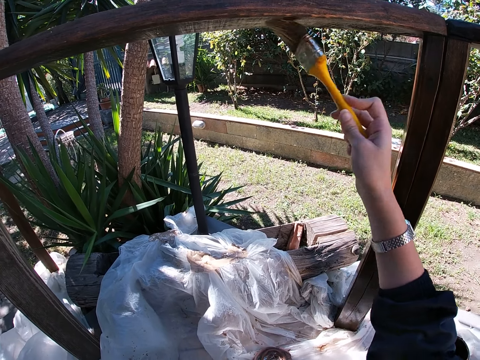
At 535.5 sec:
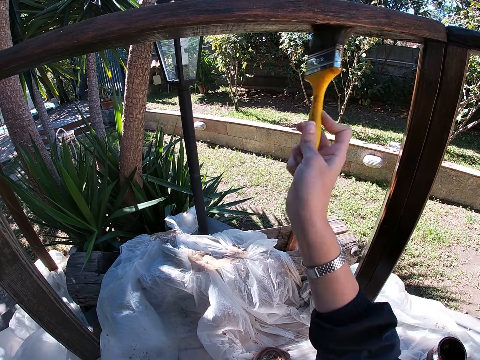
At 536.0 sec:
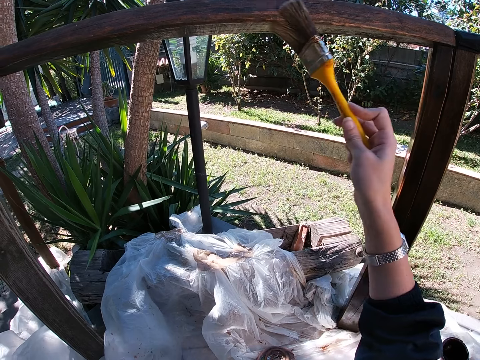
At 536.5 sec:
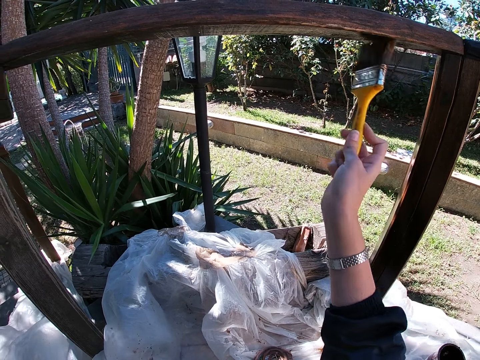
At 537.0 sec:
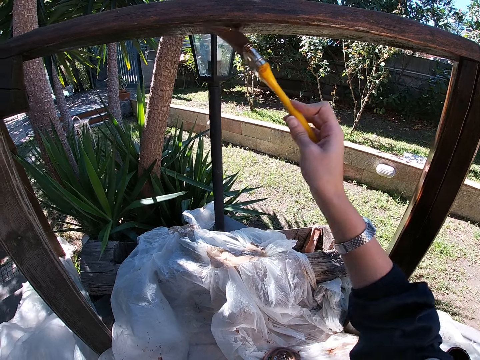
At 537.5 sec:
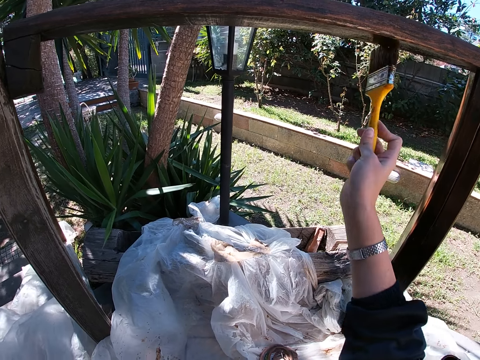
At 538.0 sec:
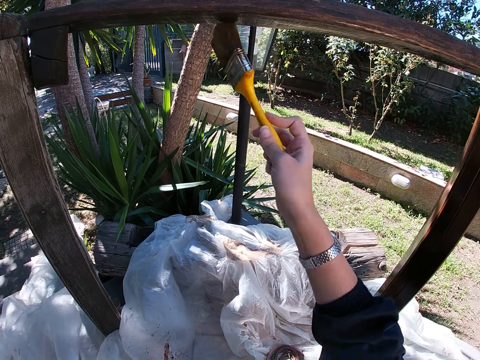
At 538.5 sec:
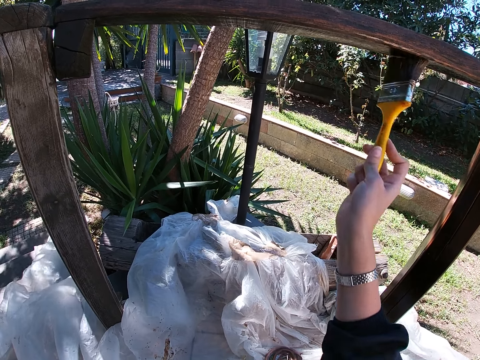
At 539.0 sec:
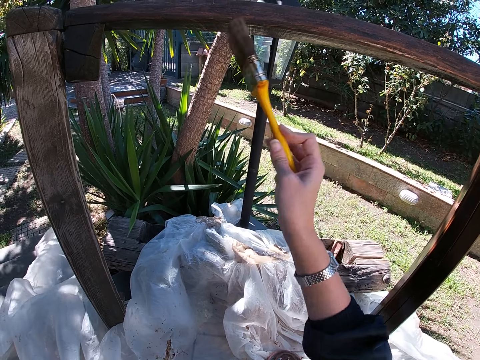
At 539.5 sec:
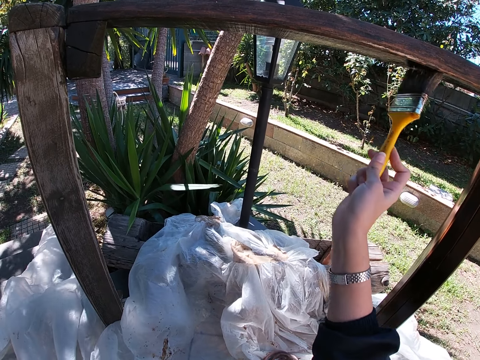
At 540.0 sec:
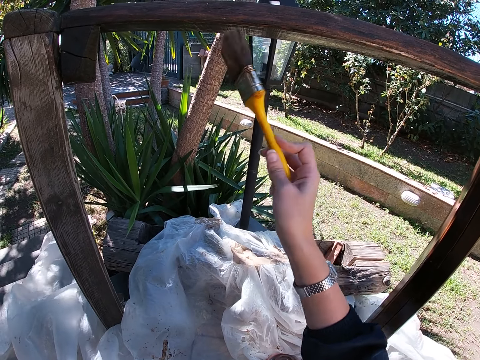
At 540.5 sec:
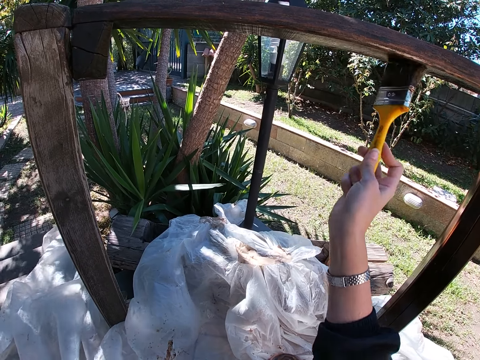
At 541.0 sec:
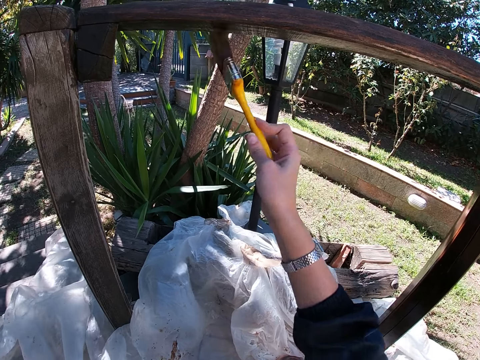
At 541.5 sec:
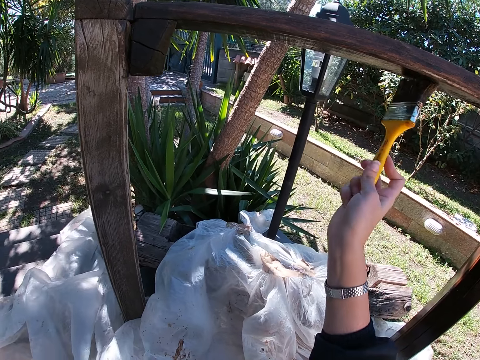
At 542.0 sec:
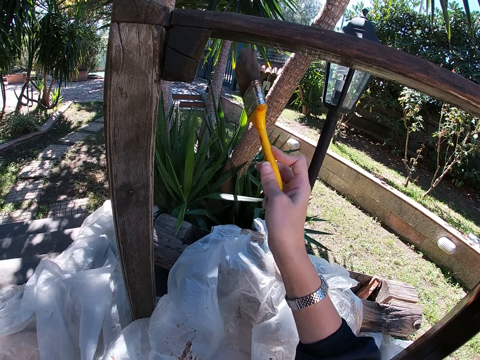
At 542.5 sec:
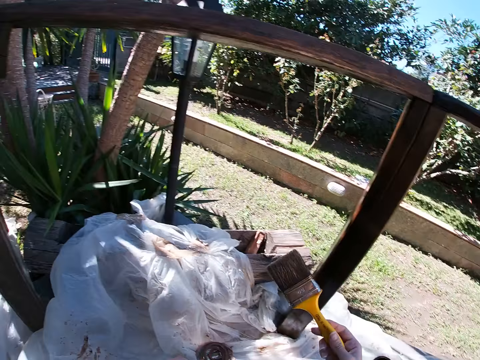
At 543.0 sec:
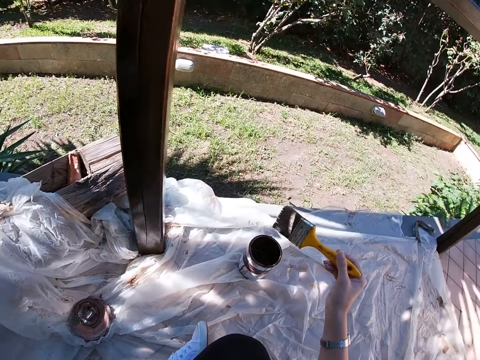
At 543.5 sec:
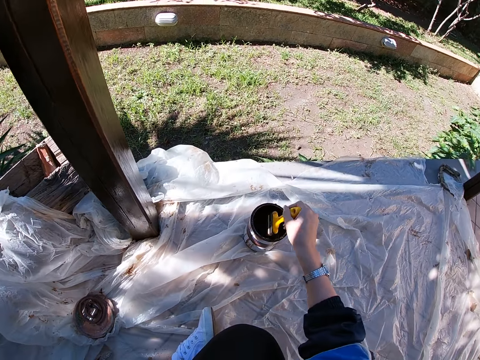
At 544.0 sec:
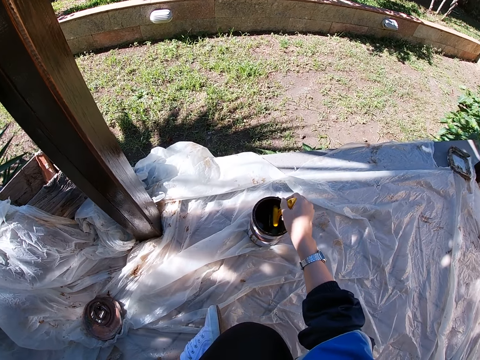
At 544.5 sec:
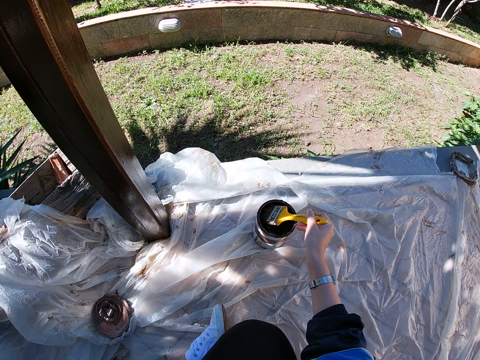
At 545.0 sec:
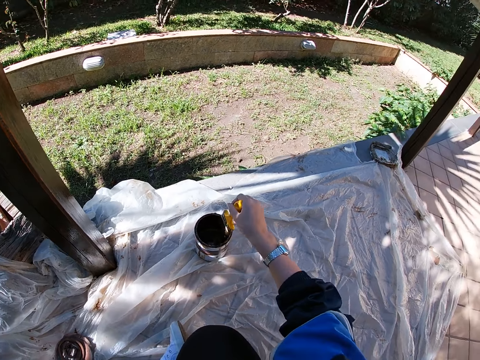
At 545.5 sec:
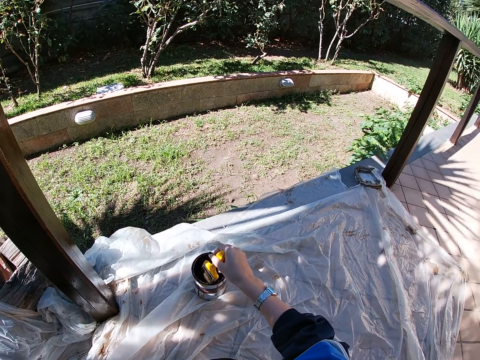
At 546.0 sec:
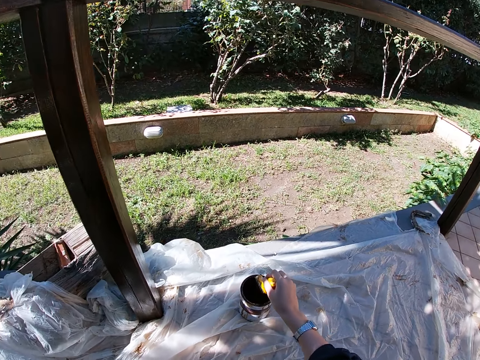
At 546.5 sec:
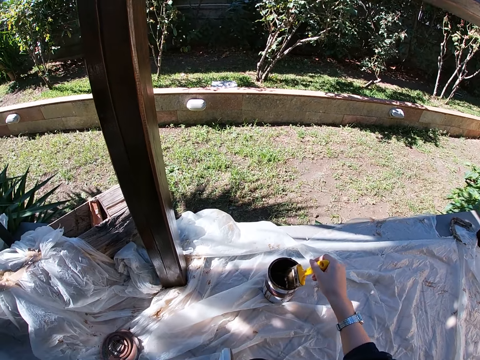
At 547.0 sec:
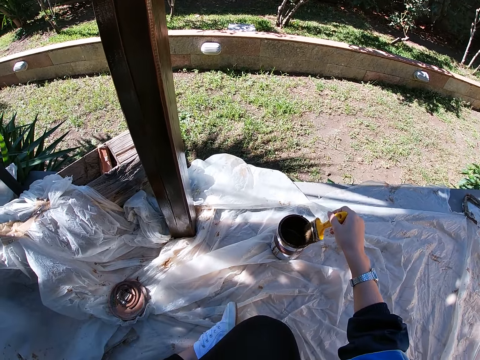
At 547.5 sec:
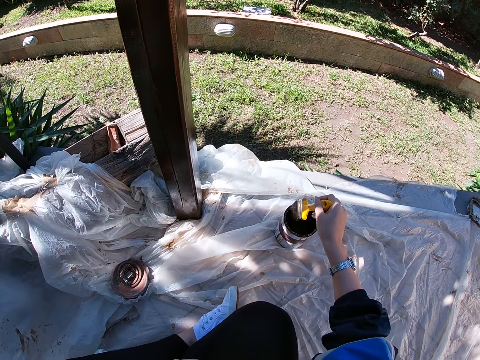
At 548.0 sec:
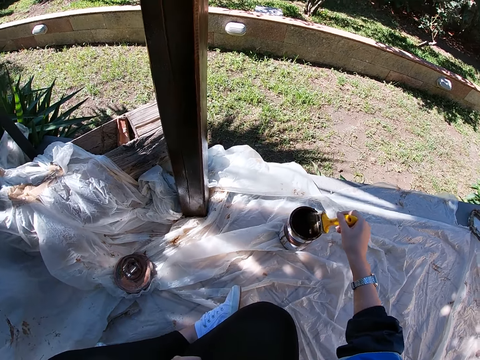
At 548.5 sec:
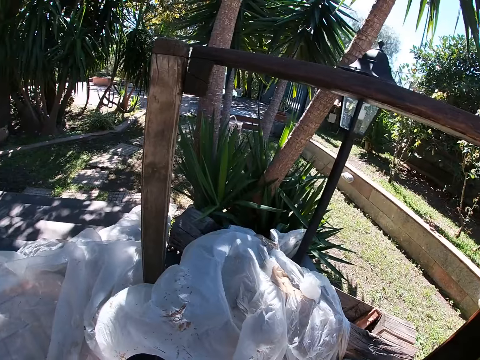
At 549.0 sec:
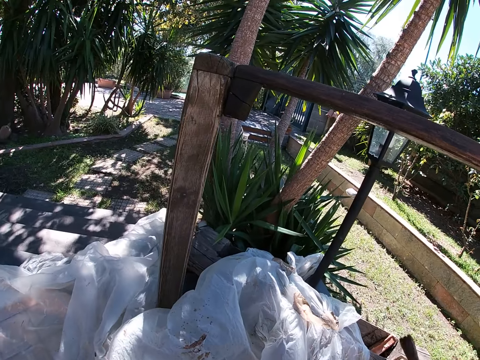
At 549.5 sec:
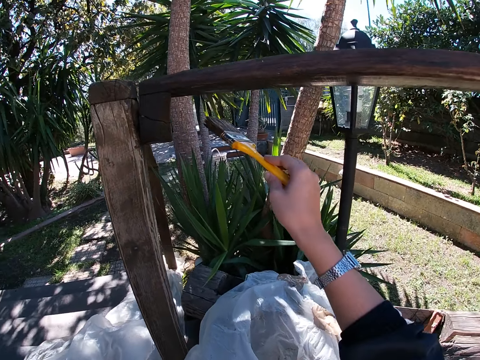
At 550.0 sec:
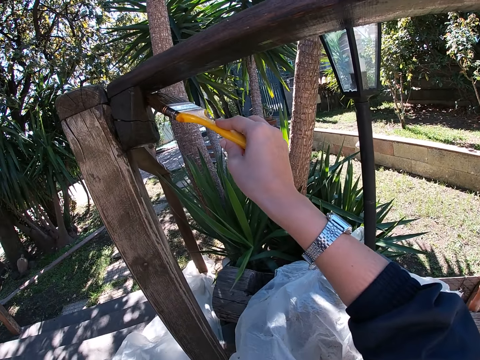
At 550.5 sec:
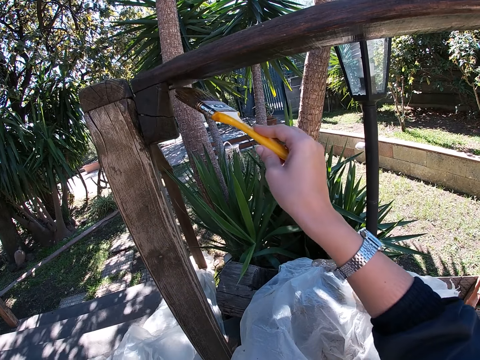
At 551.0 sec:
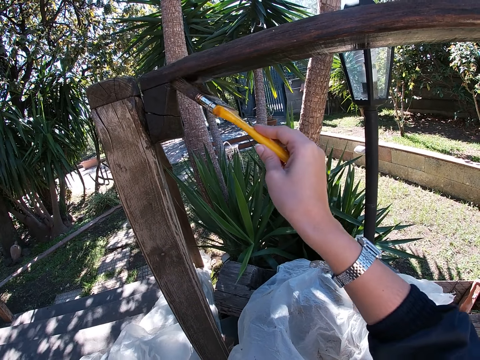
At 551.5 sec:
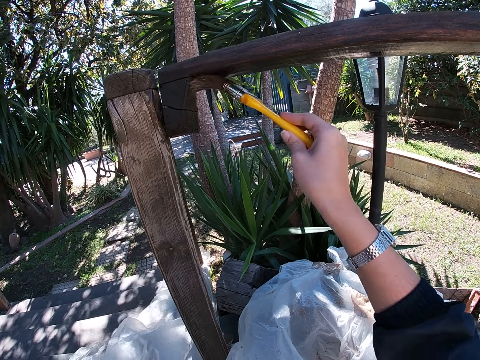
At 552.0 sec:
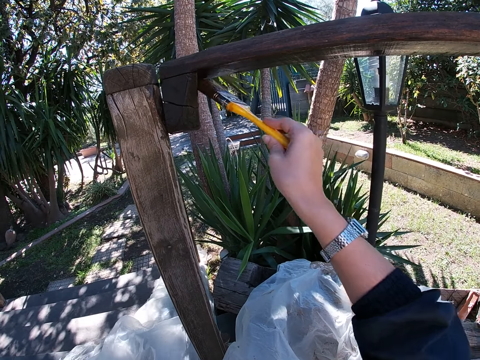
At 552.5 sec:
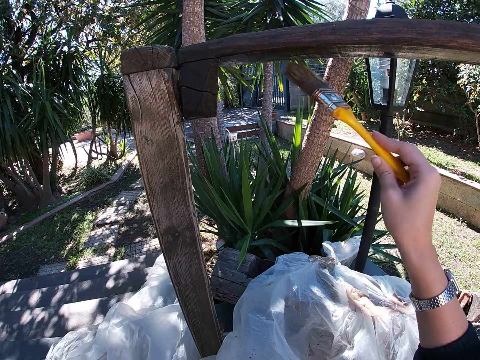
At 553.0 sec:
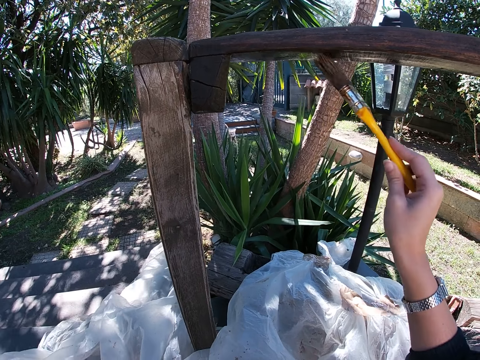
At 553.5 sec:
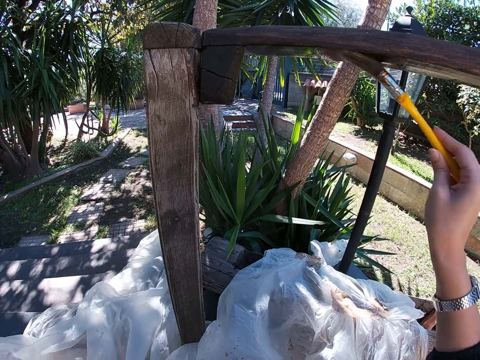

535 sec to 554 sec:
The camera wearer dips the paint brush in her right hand into the paint container filled with paint. She stops painting the frame of wood. She takes out the paint brush from the container and drips off paint from the paint brush. She paints the wooden balcony rail with the paint brush in her right hand.

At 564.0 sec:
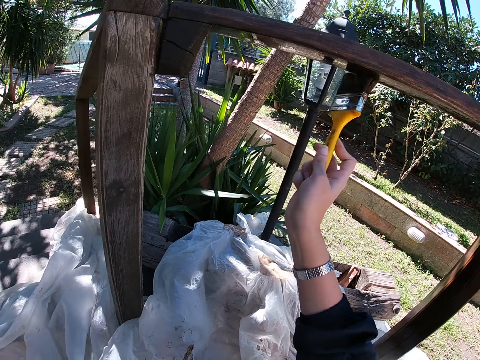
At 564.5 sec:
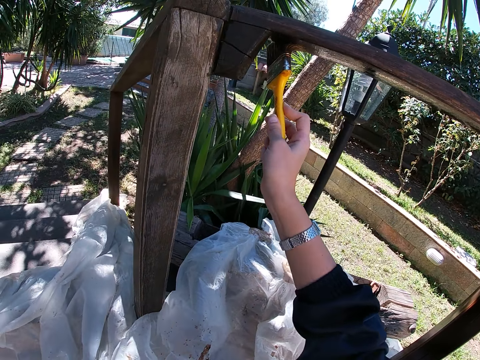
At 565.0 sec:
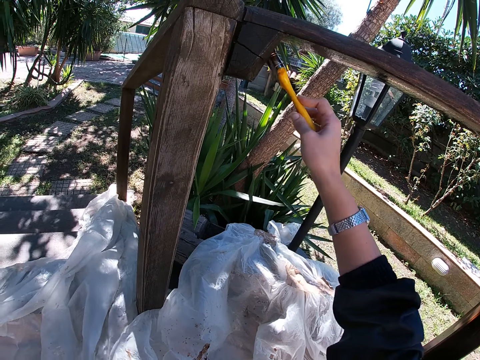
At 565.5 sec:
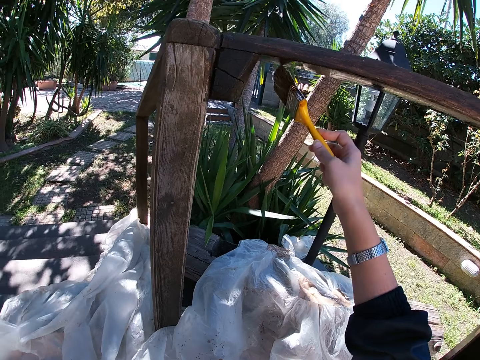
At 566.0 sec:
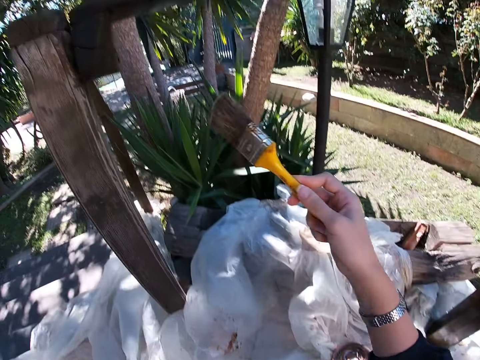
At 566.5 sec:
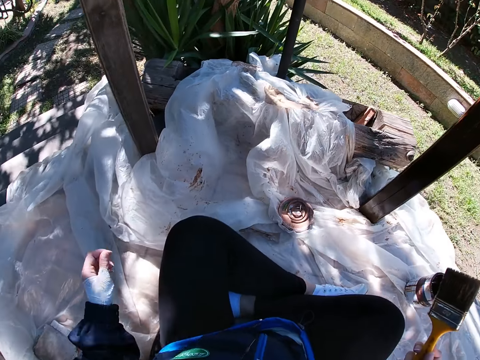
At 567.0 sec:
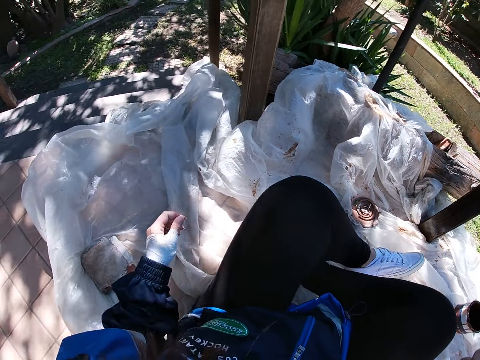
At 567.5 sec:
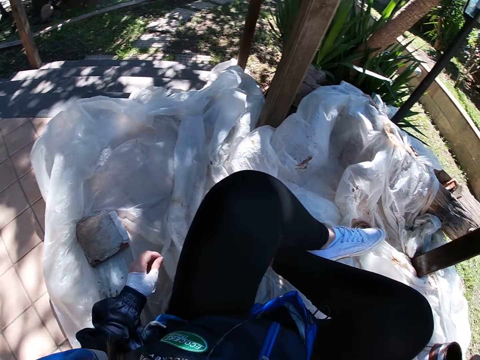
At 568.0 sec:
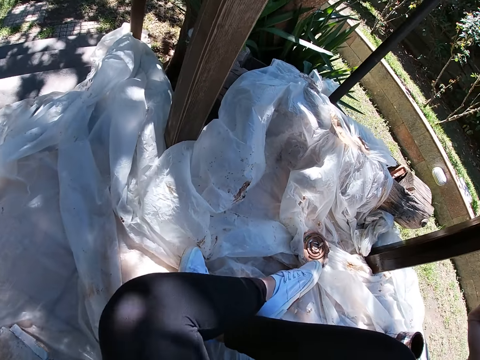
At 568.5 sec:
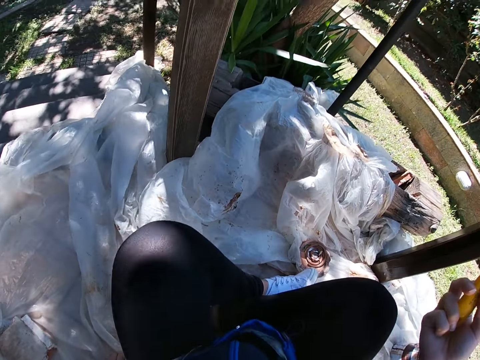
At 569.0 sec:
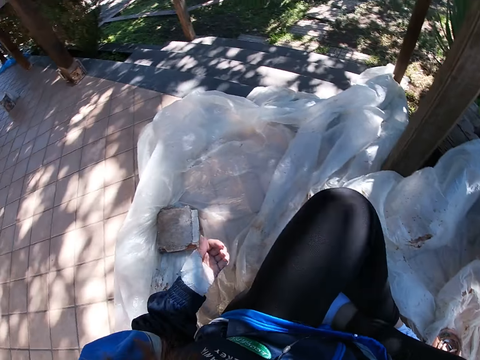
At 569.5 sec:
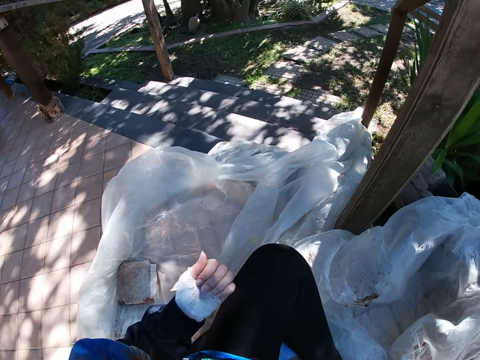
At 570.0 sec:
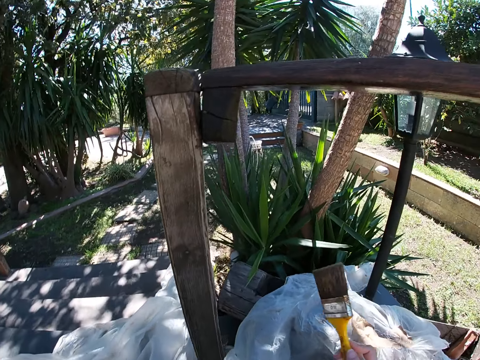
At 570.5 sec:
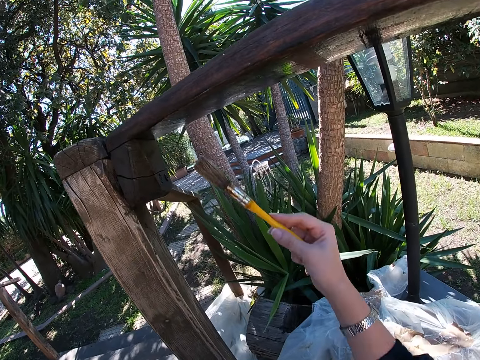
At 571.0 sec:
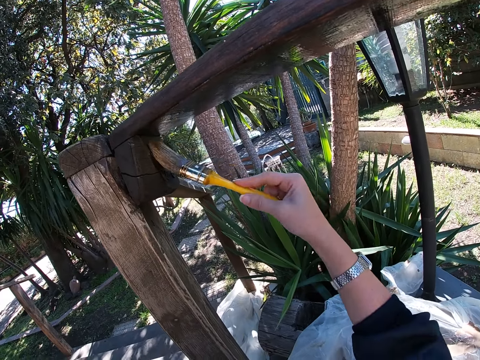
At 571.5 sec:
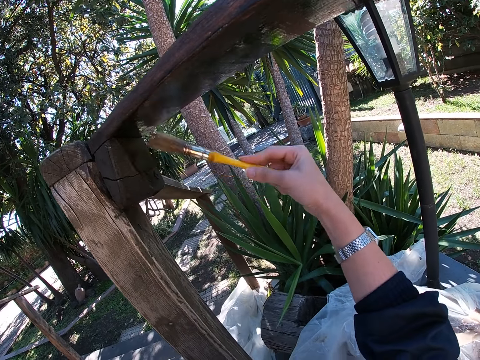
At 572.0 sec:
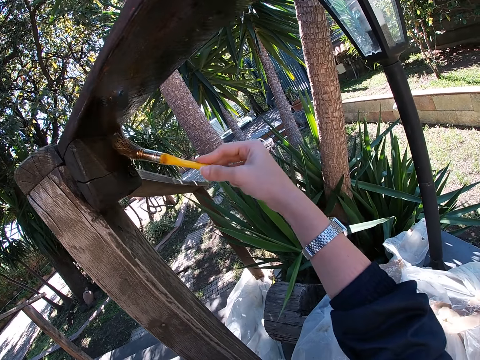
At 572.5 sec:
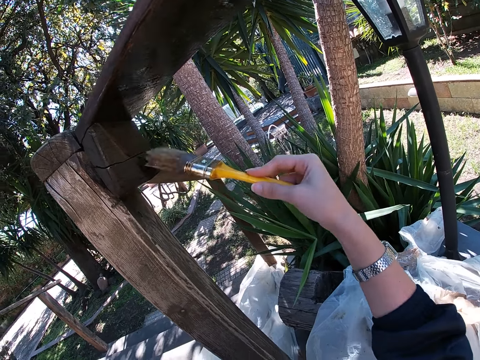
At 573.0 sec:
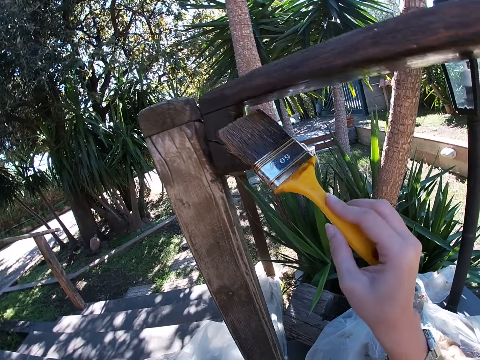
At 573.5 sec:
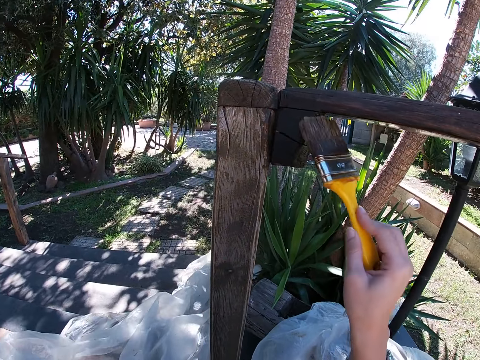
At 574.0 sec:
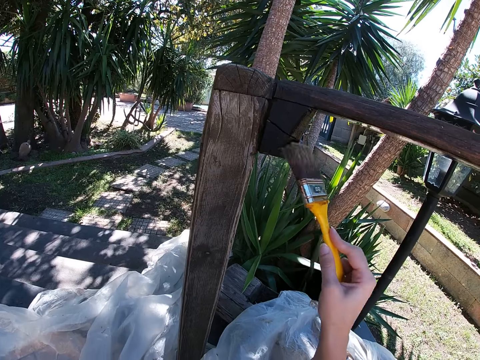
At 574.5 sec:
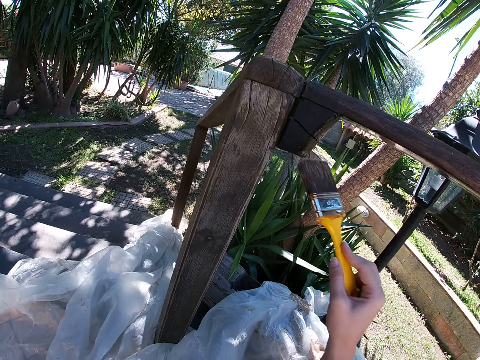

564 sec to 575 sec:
The camera wearer adjusts her sitting position on a white polythene sheet around the frame of wood. She stops painting the frame of wood. She folds her left hand. She paints the wooden balcony rail with the paint brush in her right hand.
